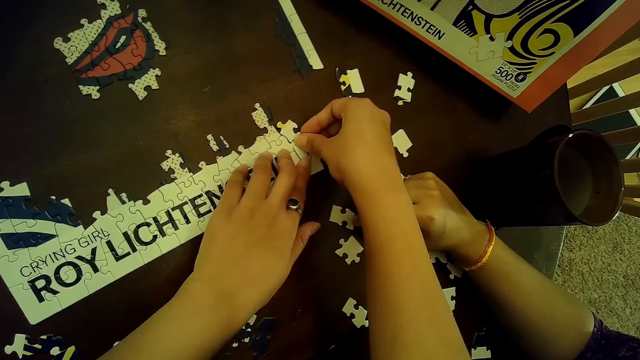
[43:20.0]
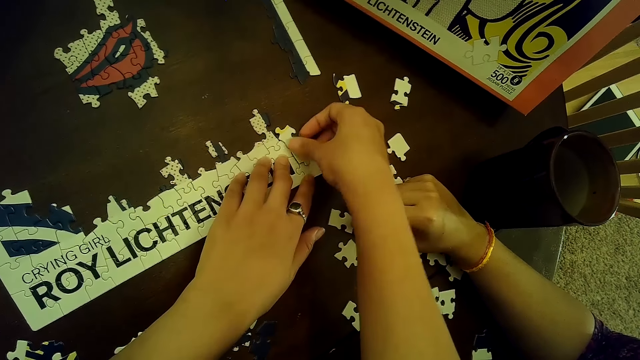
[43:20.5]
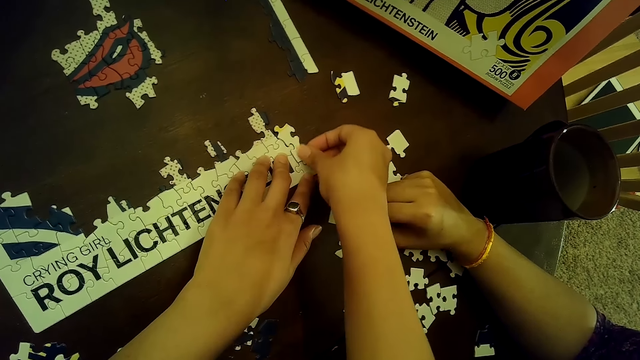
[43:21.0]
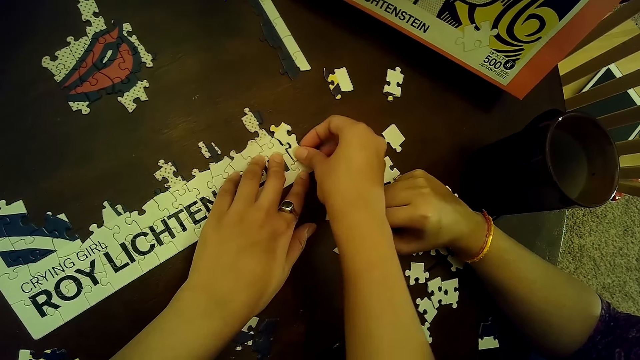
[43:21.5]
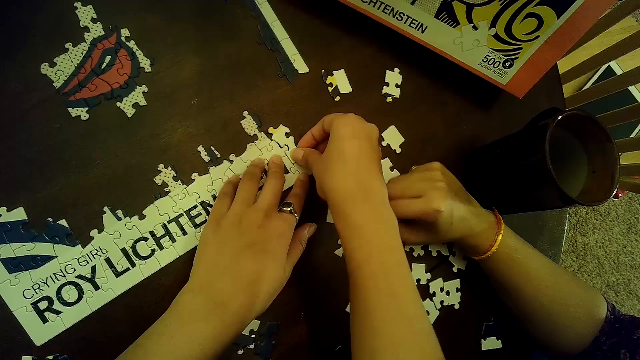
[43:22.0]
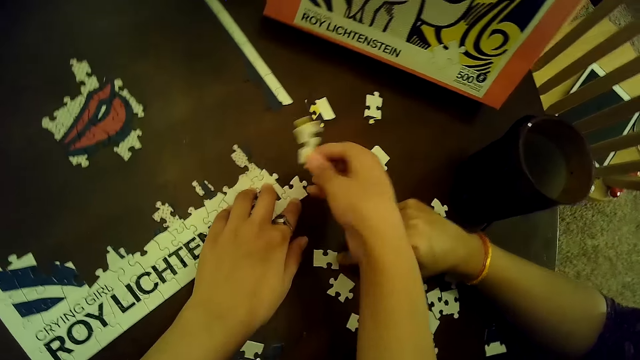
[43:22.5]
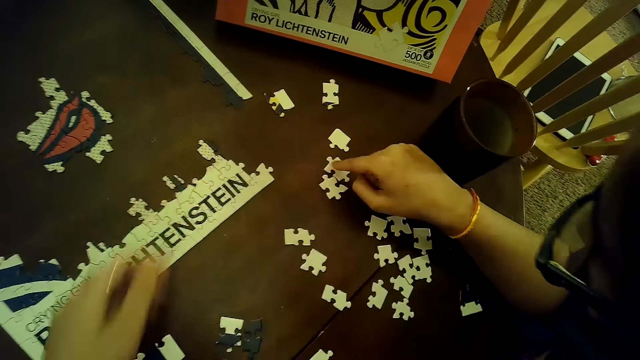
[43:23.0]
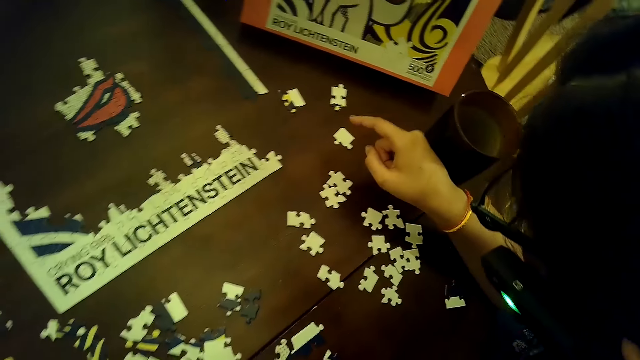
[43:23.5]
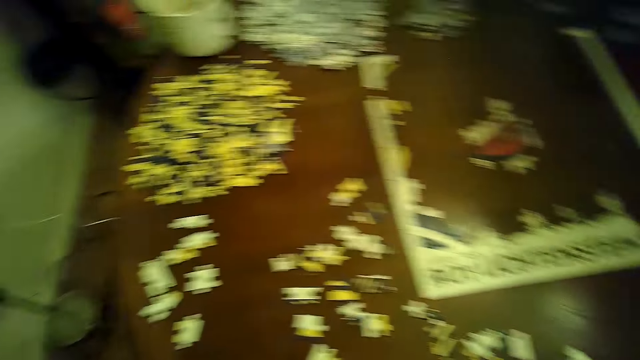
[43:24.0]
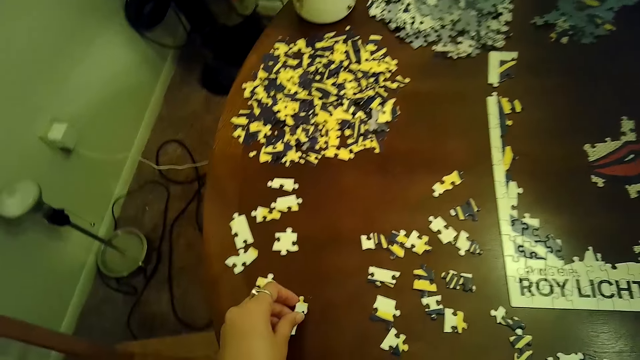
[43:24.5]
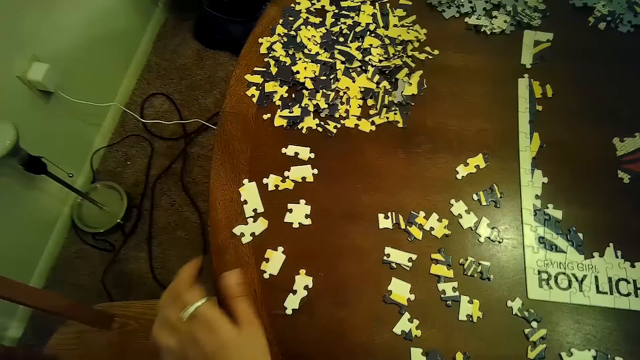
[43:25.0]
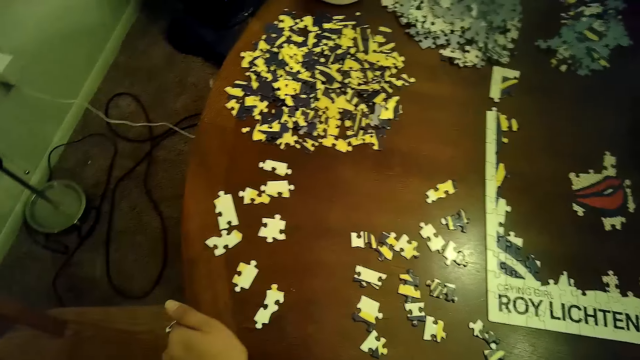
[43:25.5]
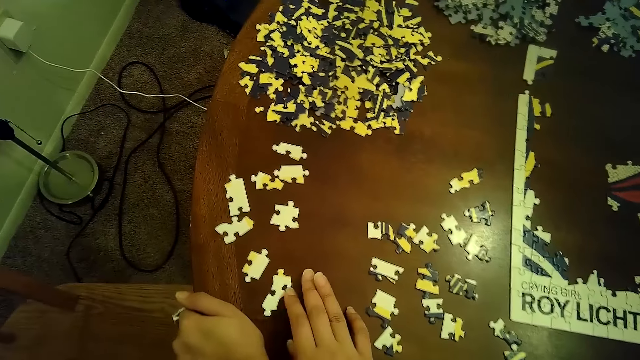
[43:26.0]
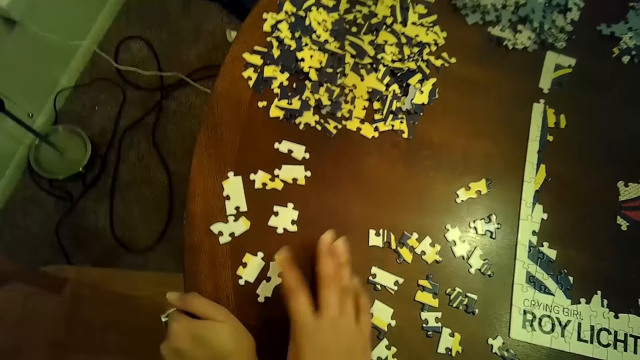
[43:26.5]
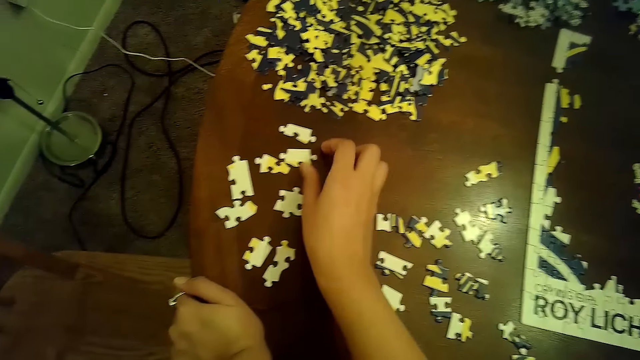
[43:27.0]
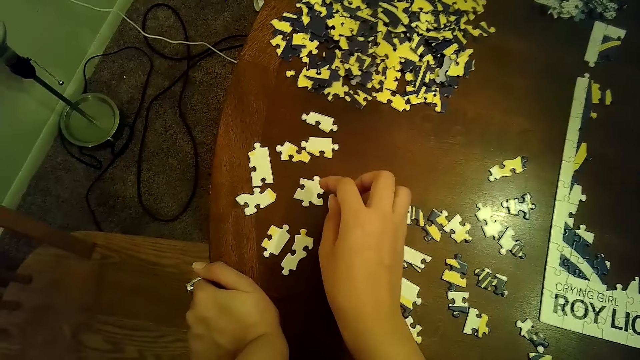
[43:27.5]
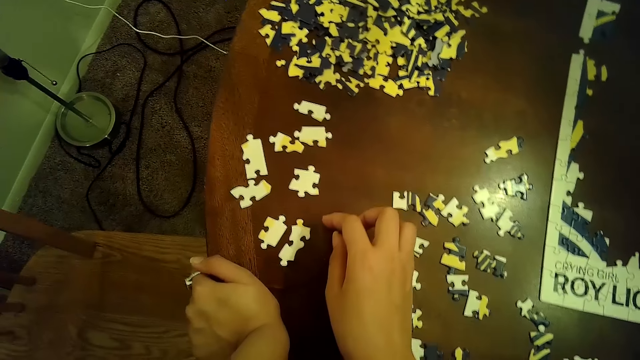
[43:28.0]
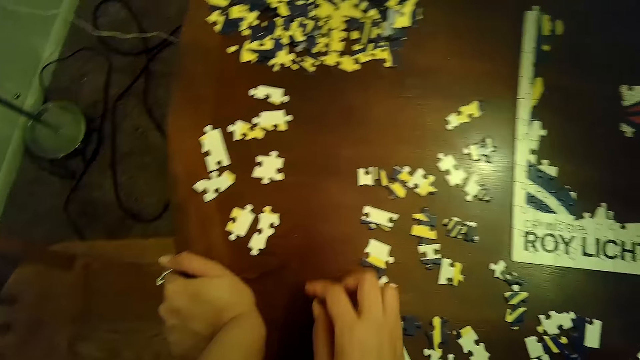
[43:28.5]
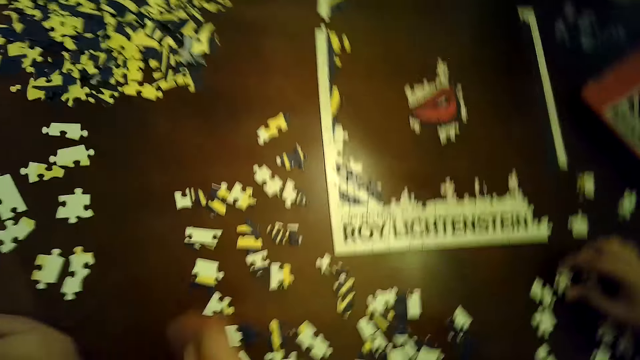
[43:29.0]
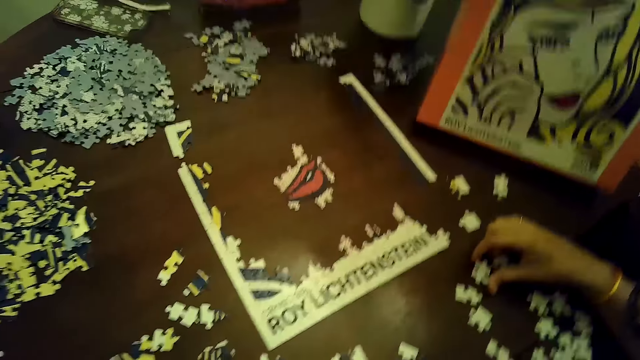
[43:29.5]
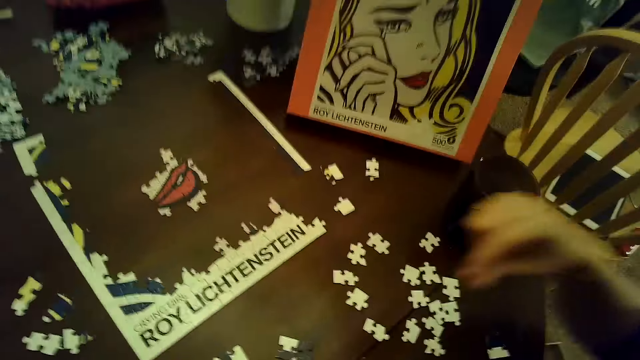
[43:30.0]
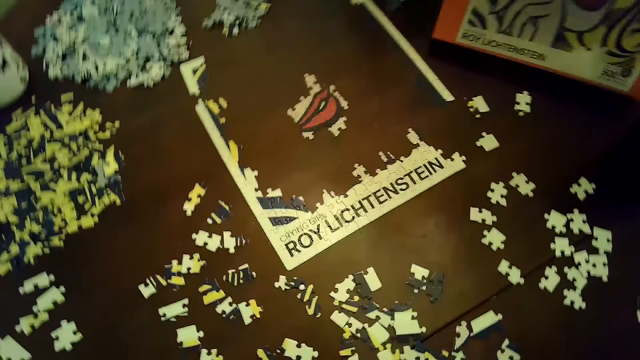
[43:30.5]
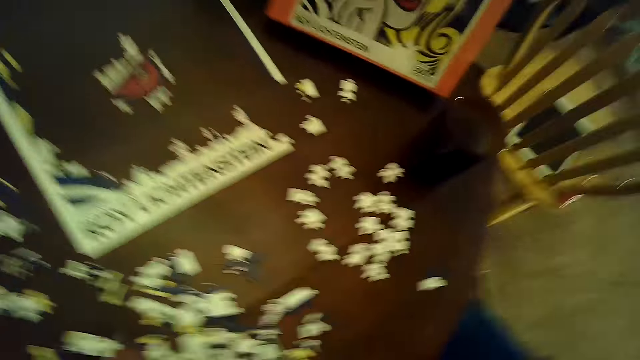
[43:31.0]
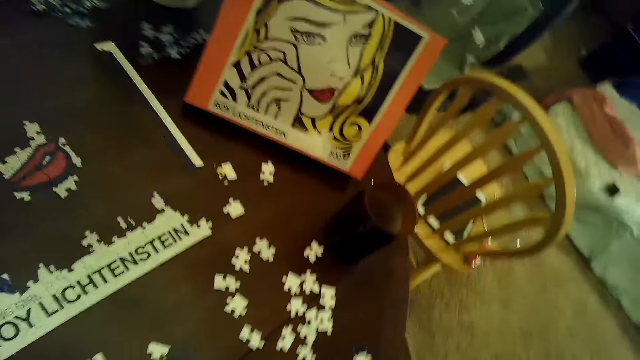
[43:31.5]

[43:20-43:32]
The woman moves a puzzle piece with her right hand. The camera wearer removes the puzzle piece on the puzzle with her right hand. The woman moves puzzle pieces with her right hand. The camera wearer places the puzzle piece on the table with her left hand. She moves the puzzle piece on the table with her right hand. She sways her hand in the air. The woman moves a puzzle piece with her right hand.

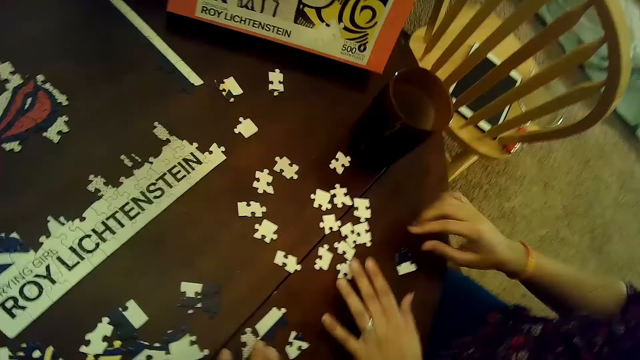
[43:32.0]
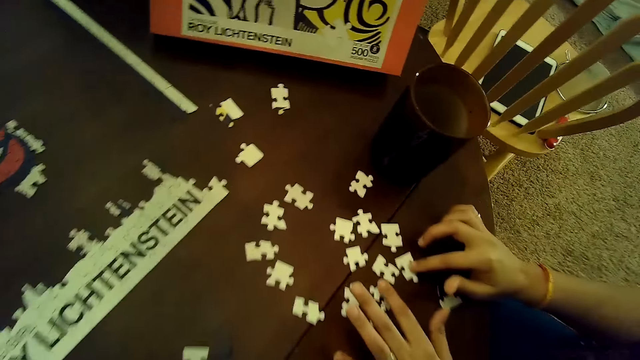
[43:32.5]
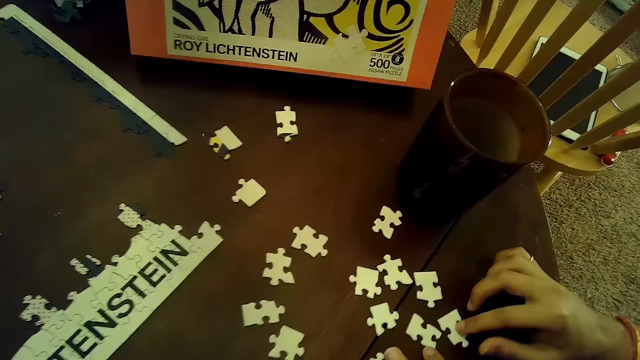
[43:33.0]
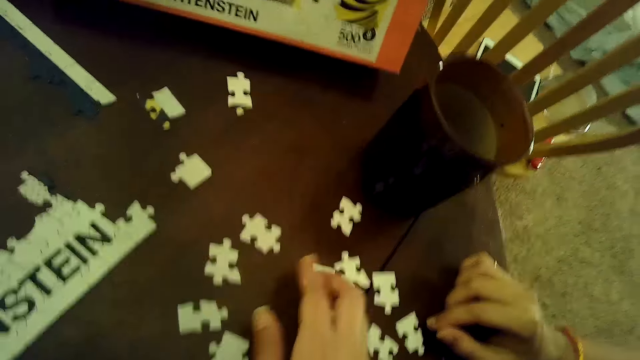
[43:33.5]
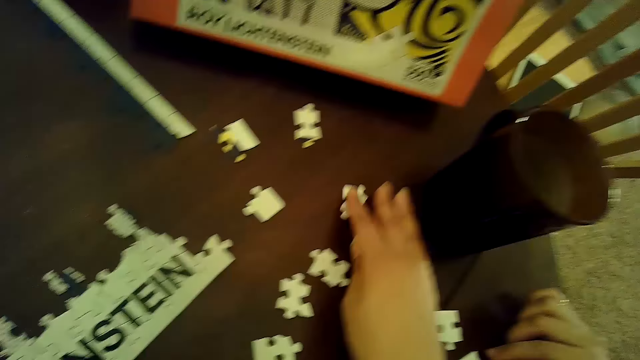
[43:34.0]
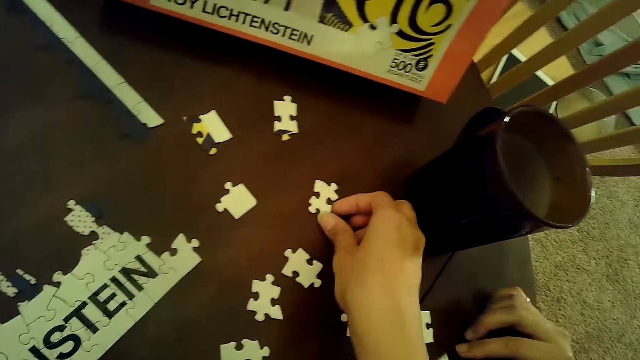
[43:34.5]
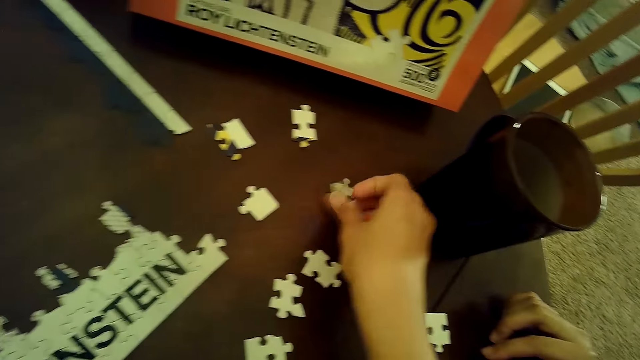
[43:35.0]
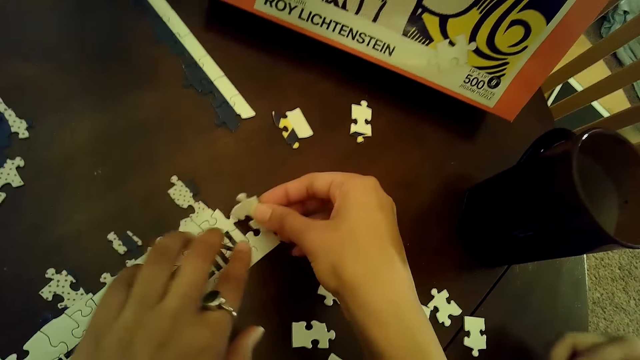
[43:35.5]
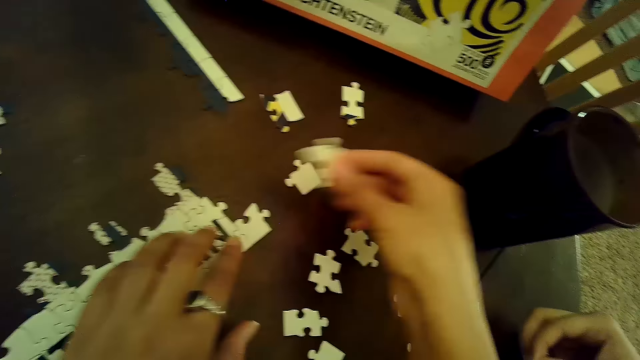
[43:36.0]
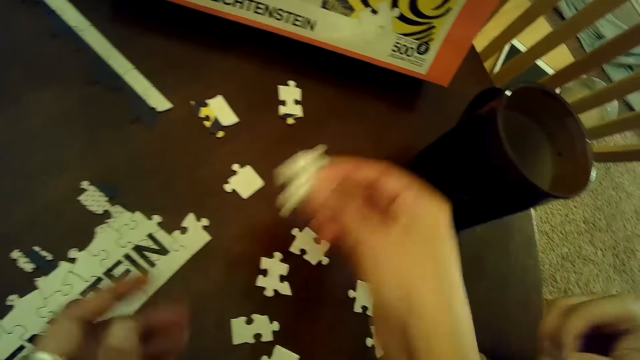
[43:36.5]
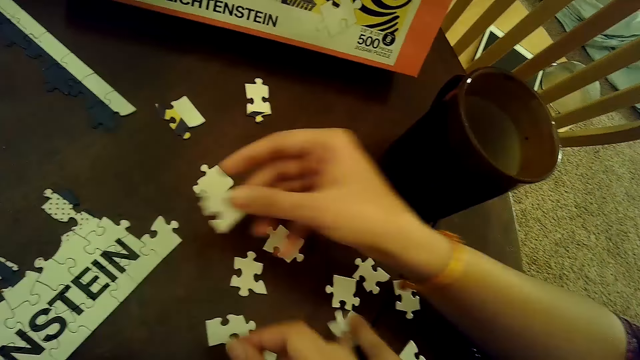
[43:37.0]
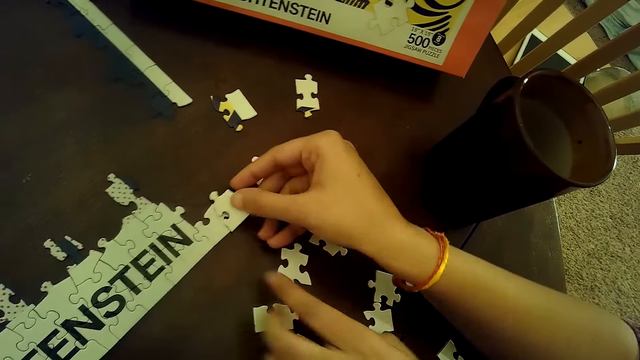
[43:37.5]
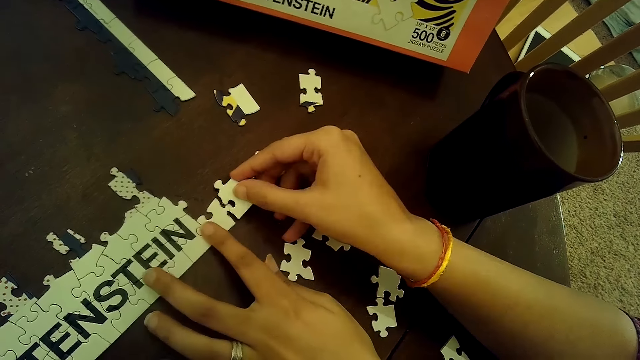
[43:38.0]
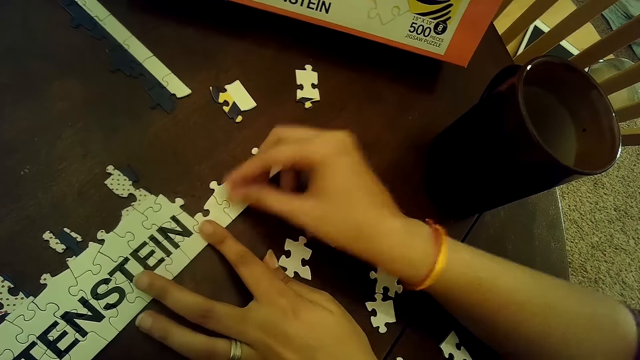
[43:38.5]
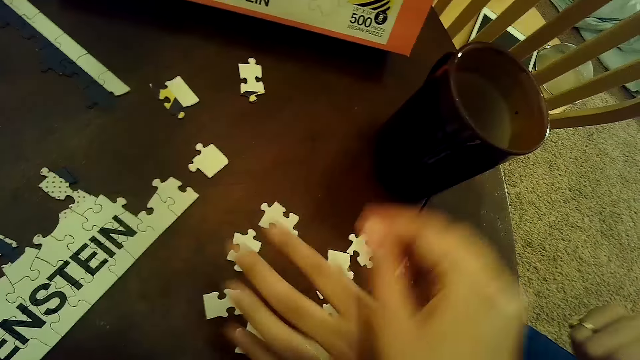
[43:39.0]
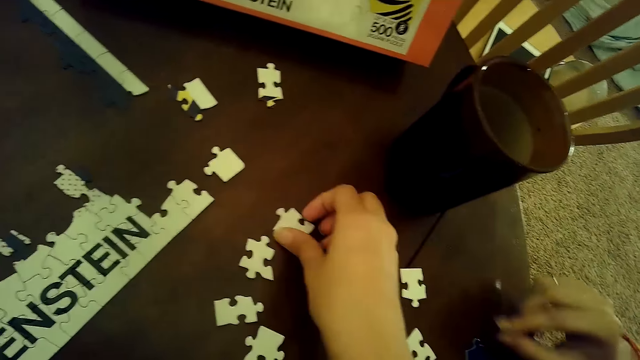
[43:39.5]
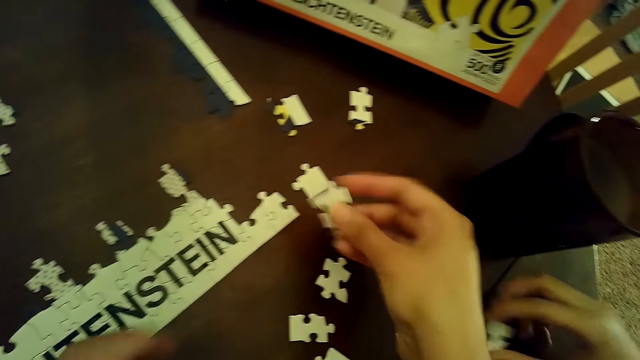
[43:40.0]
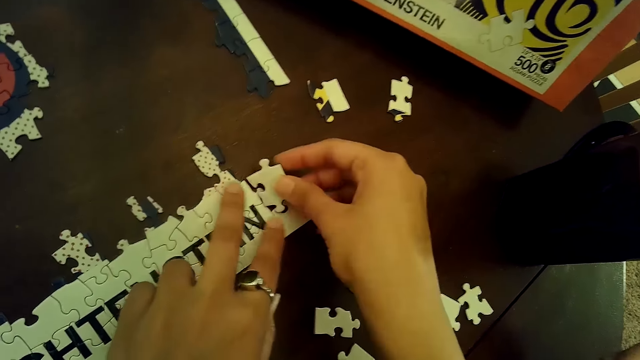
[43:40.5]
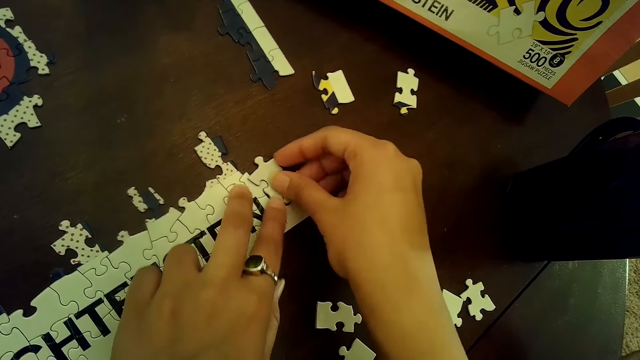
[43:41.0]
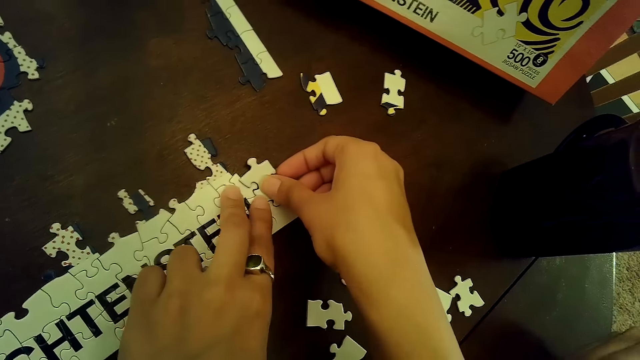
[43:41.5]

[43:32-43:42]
The woman moves puzzle pieces on the table with both hands. The camera wearer moves a puzzle piece with her right hand. She picks a puzzle piece from the table with her right hand, places the puzzle piece on the puzzle with her right hand, and passes the puzzle piece to her left hand with her right hand. The woman places a puzzle piece on the puzzle with her right hand and connects the puzzle piece to the puzzle with both hands. The camera wearer picks a puzzle piece from the table with her right hand and places the puzzle piece on the puzzle with both hands.
